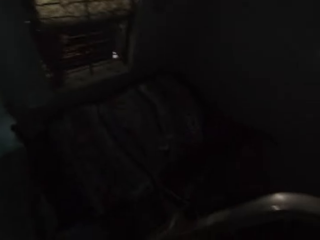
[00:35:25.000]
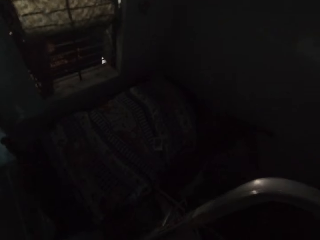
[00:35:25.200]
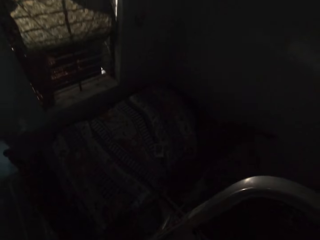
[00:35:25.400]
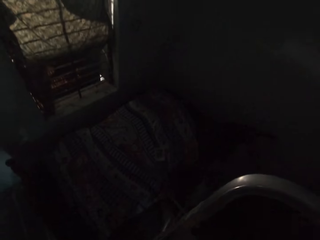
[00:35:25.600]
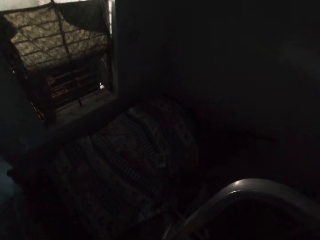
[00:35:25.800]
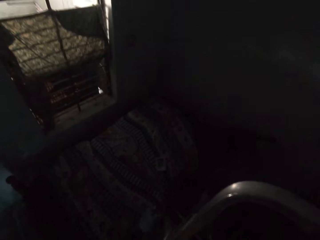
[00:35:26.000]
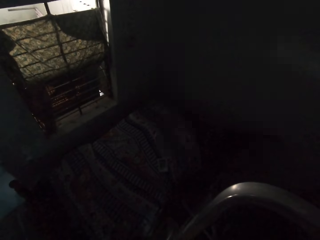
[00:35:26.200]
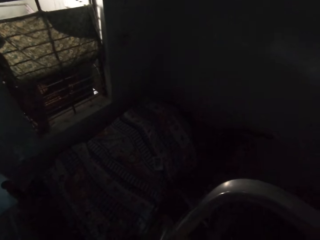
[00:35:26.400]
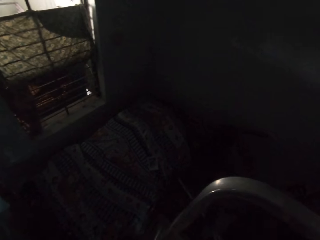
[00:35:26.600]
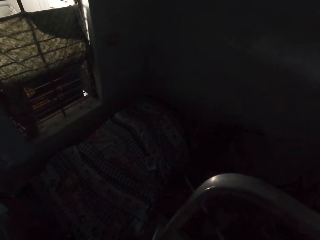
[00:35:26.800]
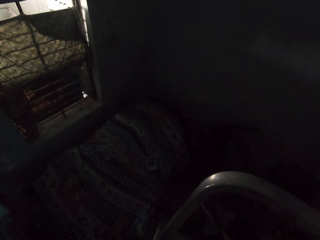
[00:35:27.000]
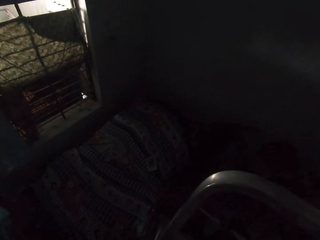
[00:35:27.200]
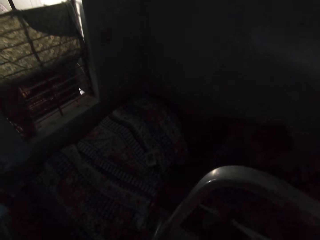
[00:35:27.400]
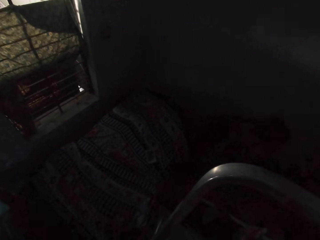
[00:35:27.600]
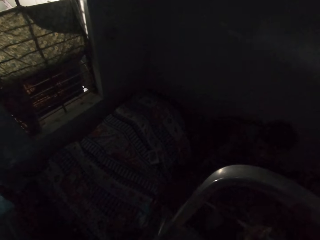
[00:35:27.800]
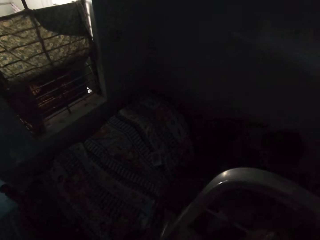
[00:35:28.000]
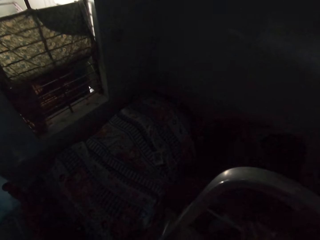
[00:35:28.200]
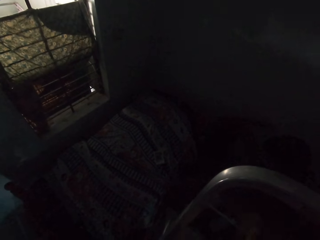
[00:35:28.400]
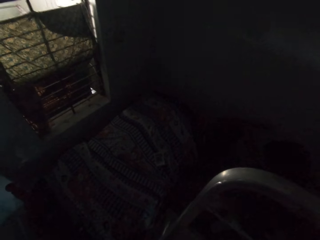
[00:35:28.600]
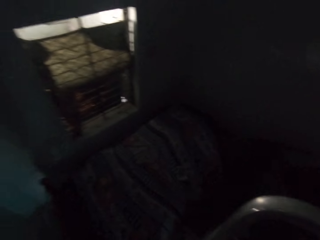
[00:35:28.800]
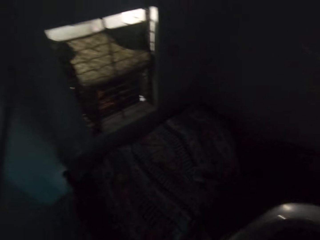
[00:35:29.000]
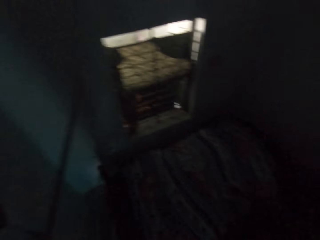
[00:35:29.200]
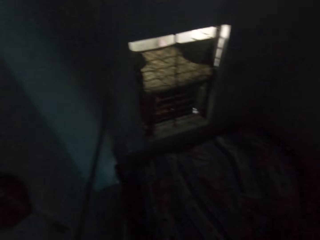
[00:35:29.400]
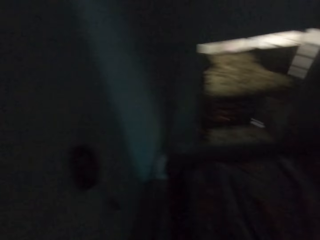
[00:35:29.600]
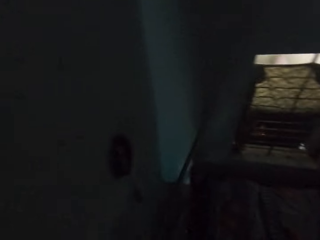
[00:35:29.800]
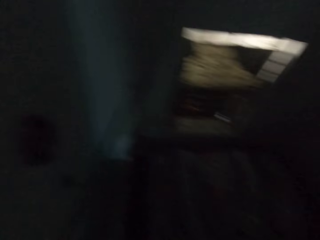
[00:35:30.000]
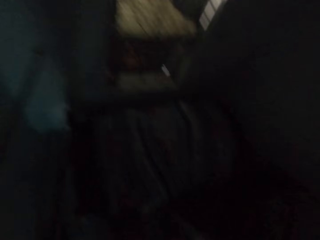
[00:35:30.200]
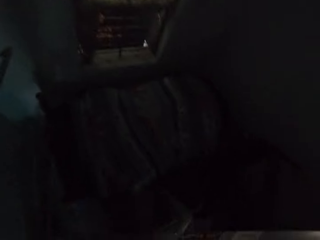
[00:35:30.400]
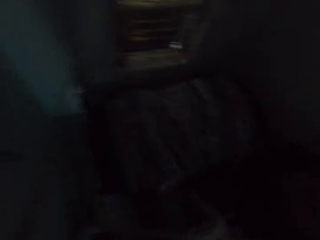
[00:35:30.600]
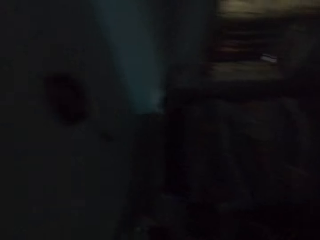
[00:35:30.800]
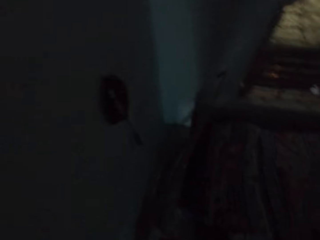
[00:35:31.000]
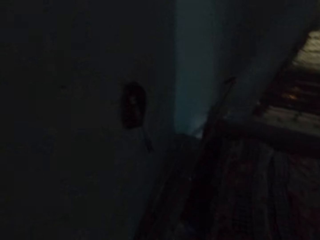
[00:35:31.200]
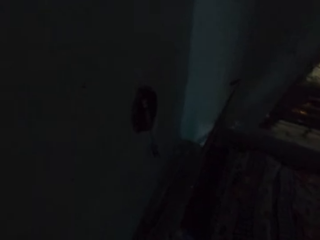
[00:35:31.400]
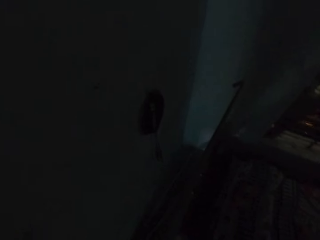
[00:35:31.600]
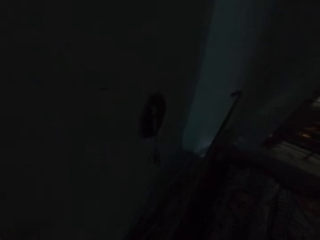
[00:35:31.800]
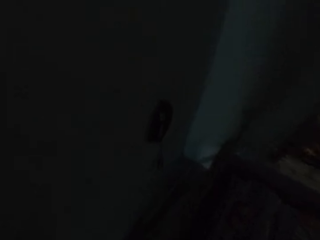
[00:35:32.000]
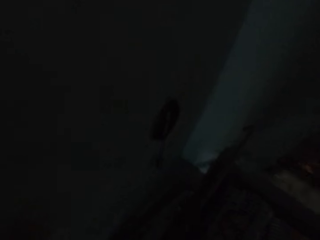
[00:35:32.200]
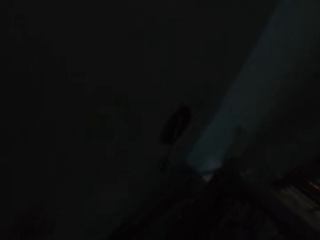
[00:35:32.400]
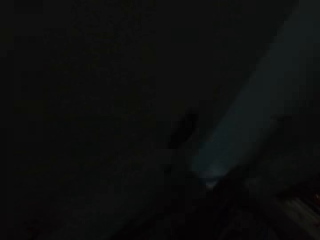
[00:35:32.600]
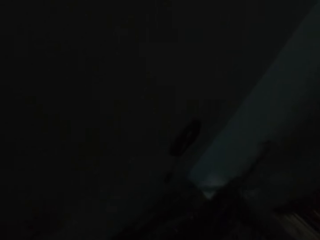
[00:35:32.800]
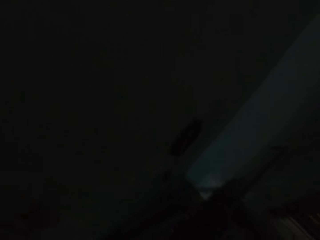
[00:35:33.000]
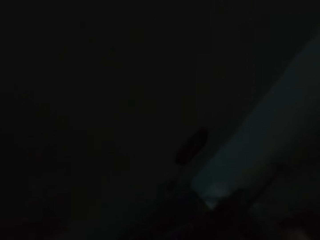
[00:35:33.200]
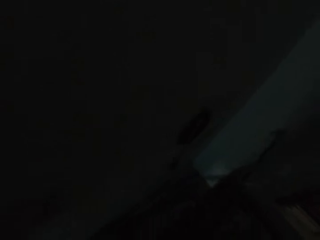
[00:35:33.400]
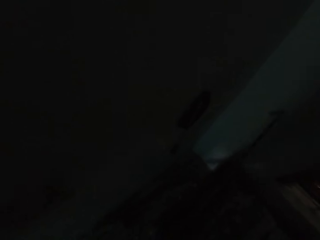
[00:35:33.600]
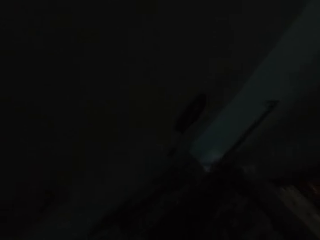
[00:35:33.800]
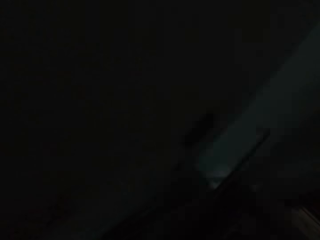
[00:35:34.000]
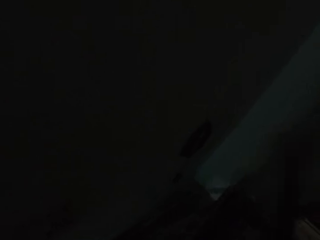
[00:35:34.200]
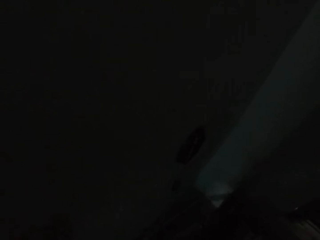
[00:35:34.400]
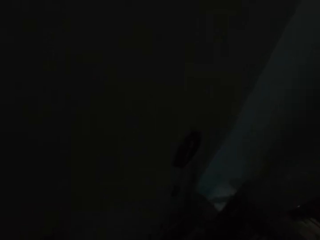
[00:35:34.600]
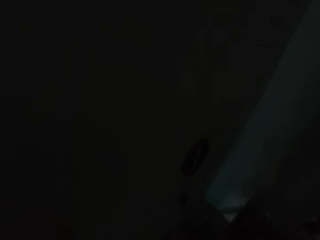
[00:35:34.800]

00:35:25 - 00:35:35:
The camera wearer looks around. They talk to a man. The man takes a nylon from the camera wearer with his right hand. The man moves the hand. The man drops the nylon on a bed with his right hand. The camera wearer looks around.

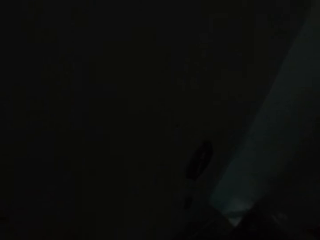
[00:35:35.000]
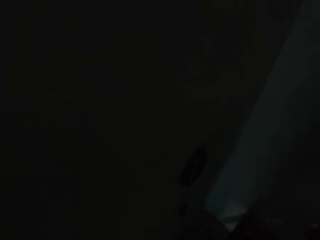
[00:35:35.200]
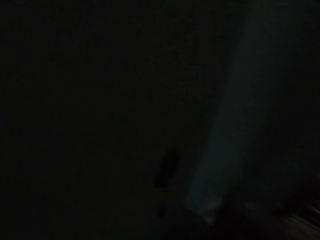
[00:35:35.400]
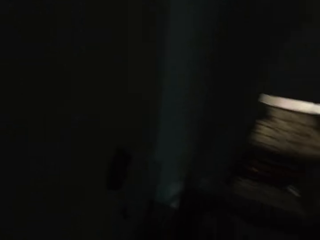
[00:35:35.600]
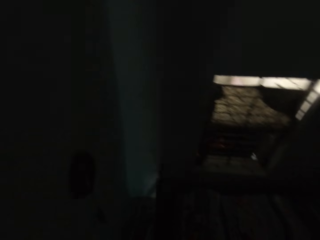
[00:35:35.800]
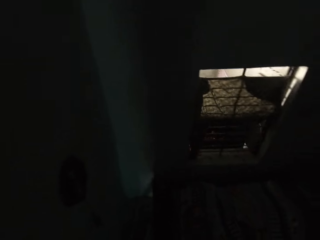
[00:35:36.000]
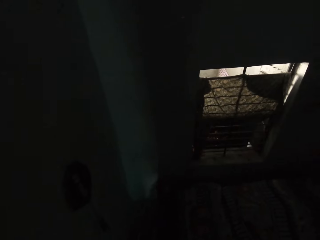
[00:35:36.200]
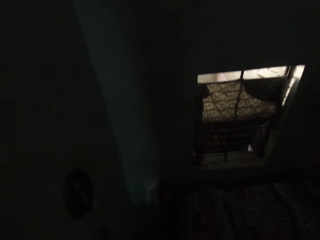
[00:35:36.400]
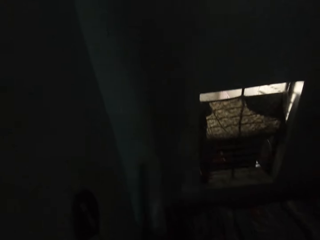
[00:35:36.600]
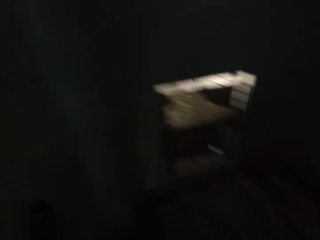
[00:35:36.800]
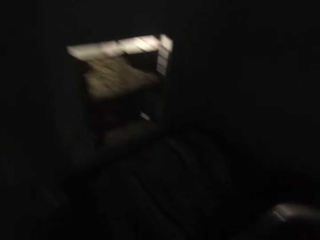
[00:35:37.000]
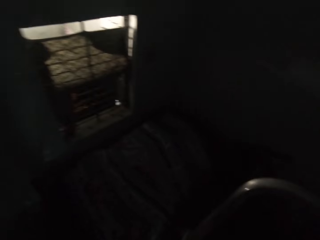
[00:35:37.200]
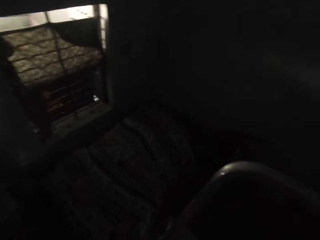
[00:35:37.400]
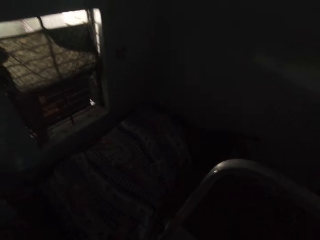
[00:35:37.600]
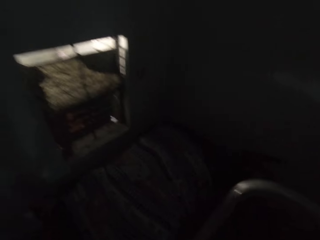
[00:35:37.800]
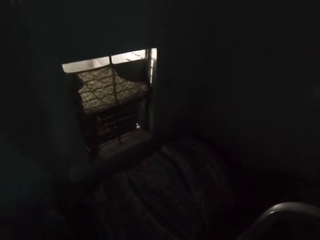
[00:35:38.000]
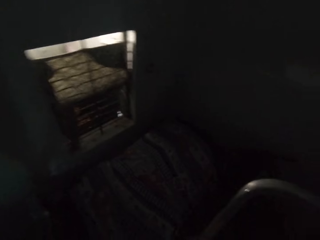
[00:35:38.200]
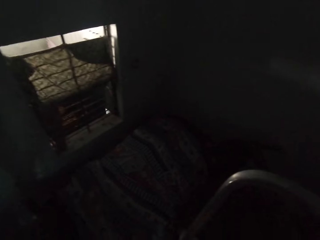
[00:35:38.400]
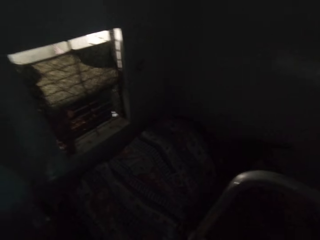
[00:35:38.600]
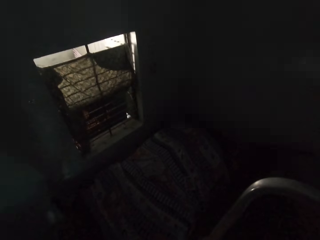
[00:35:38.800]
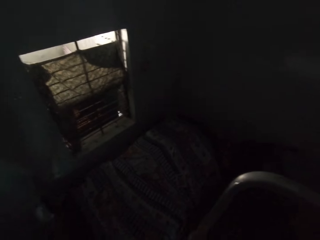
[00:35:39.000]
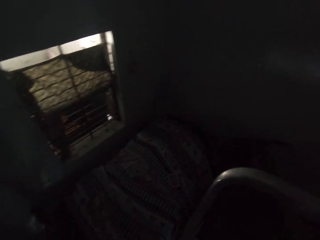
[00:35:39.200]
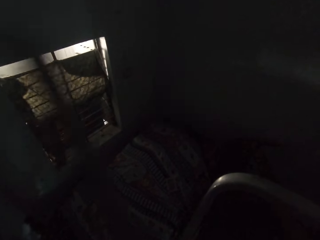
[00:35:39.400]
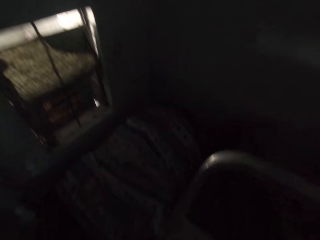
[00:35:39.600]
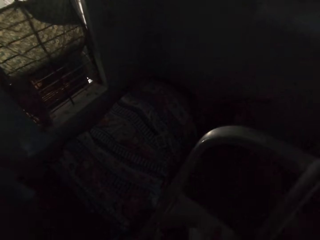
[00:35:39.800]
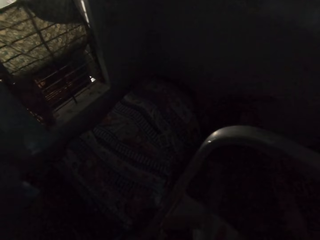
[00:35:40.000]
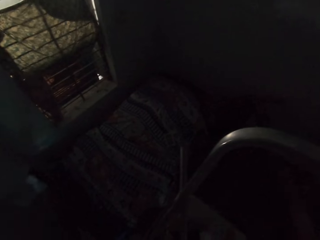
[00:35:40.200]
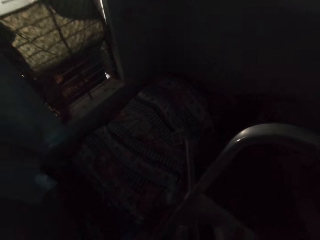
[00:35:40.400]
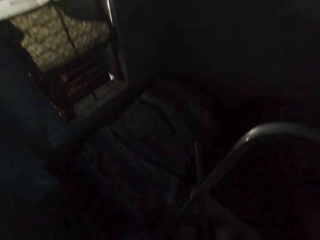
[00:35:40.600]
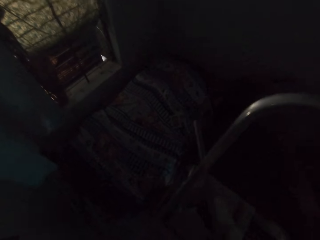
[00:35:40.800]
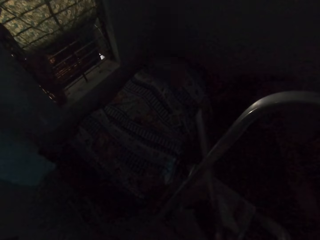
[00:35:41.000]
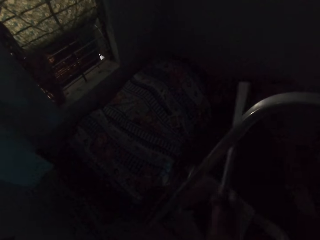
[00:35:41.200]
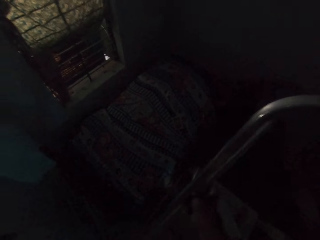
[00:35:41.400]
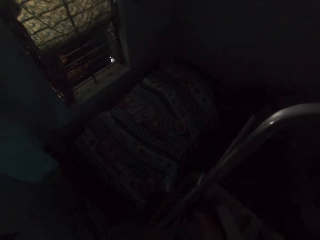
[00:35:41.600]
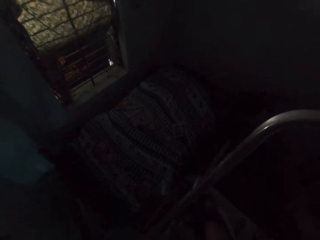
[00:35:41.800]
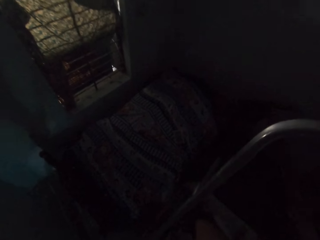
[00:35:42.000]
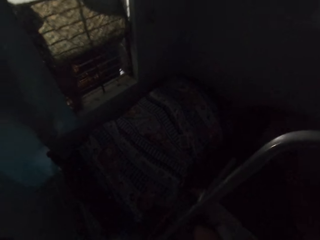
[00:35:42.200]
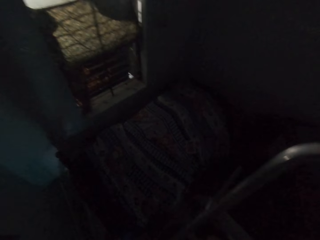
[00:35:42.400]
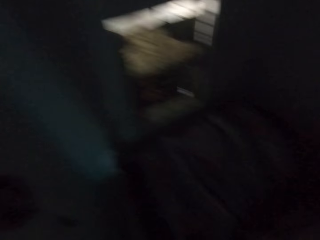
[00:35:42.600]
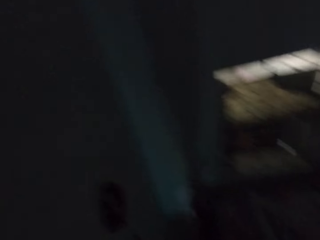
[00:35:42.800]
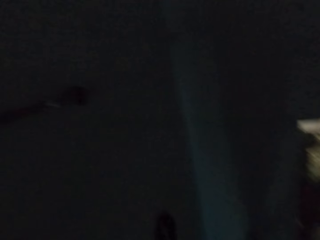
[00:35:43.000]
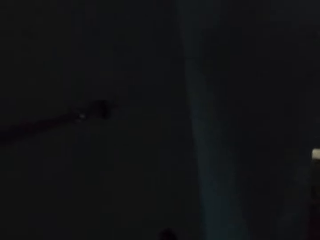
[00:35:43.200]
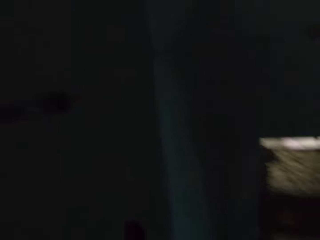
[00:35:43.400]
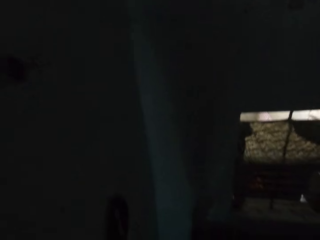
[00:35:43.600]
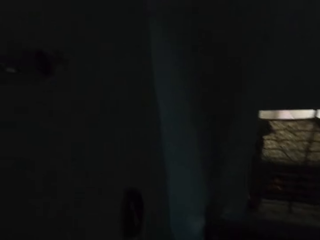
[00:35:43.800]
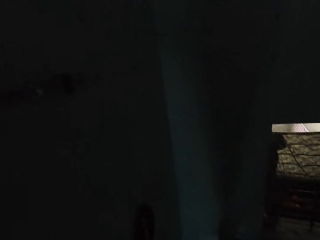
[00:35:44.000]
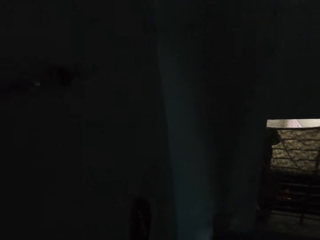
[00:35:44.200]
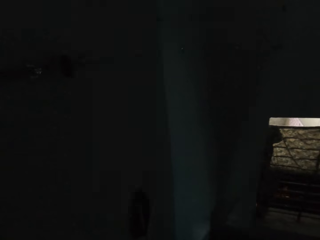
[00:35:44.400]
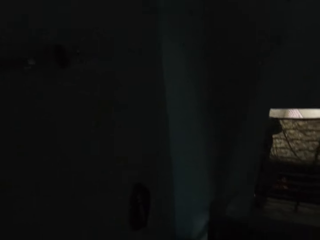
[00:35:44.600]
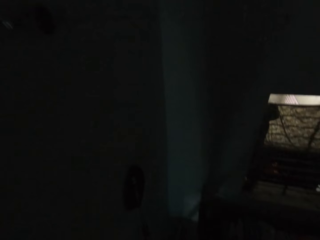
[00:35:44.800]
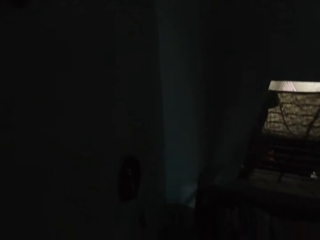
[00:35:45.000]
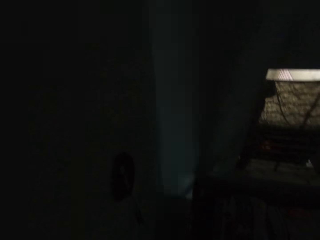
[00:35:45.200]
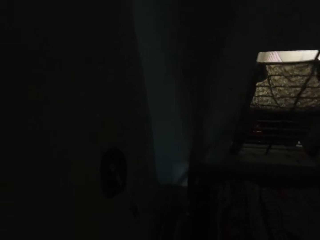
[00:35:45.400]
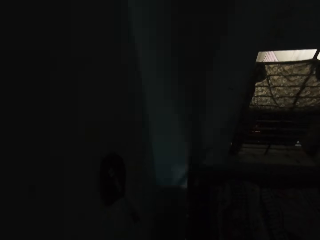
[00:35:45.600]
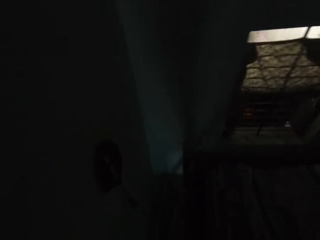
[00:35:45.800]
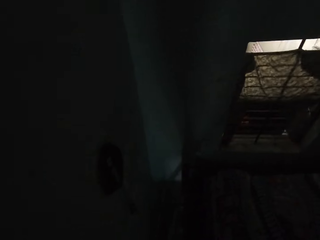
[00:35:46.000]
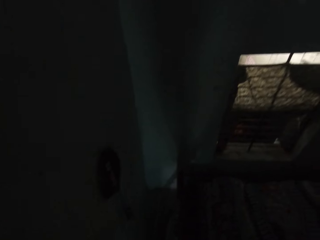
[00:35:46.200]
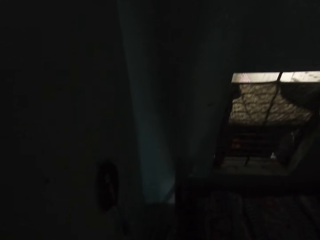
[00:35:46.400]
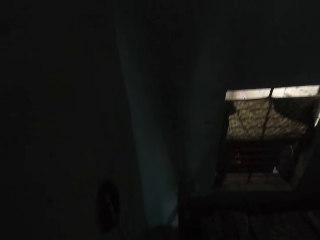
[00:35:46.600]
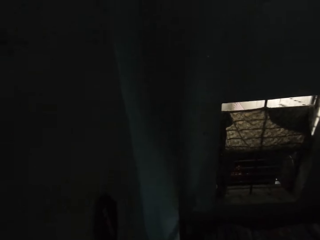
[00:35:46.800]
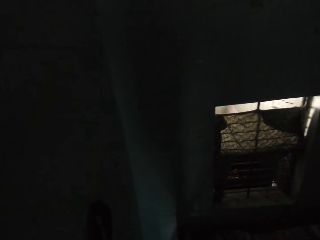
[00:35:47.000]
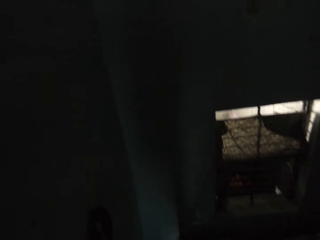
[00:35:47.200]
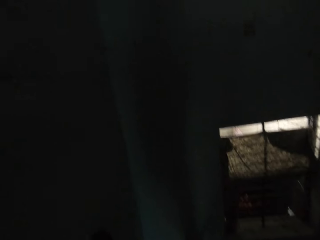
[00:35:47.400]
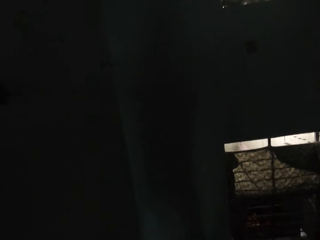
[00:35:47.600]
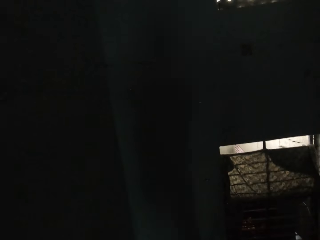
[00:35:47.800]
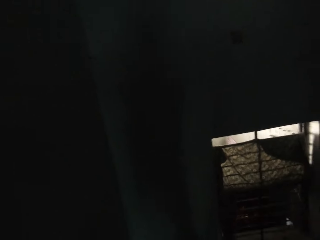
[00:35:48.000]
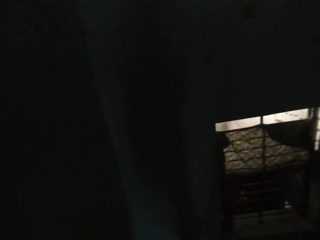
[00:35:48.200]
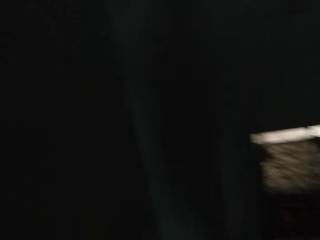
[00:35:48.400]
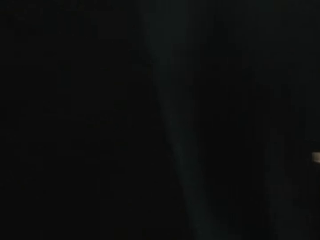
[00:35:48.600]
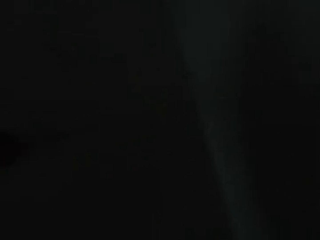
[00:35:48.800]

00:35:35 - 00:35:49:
The camera wearer looks around. He places a pipe on the ladder with his right hand. He moves the stick. He looks around.
